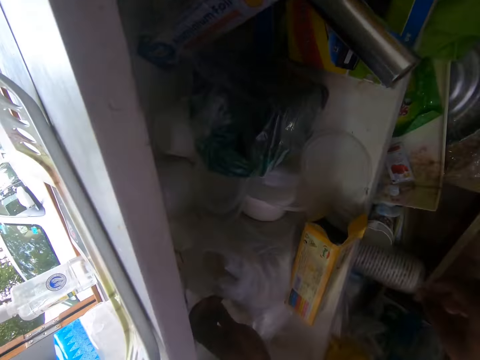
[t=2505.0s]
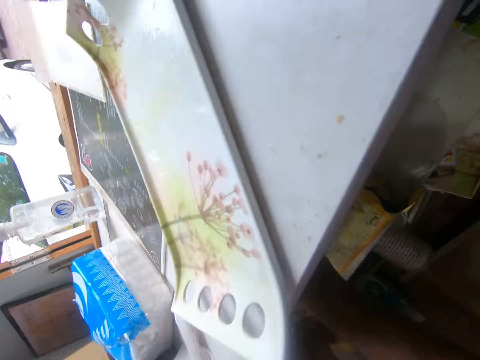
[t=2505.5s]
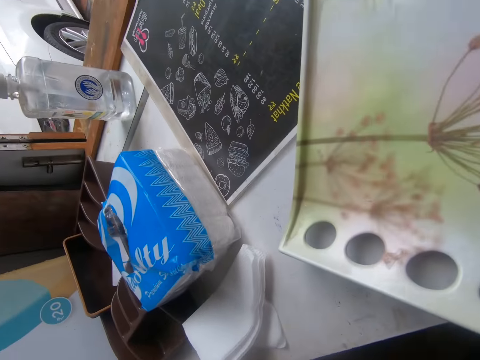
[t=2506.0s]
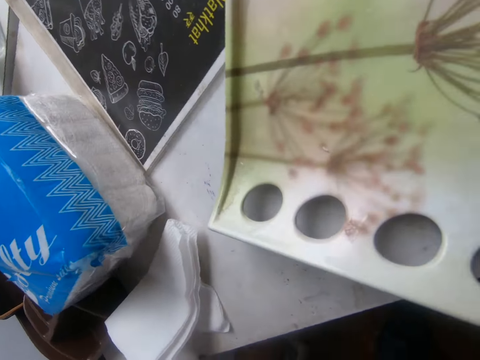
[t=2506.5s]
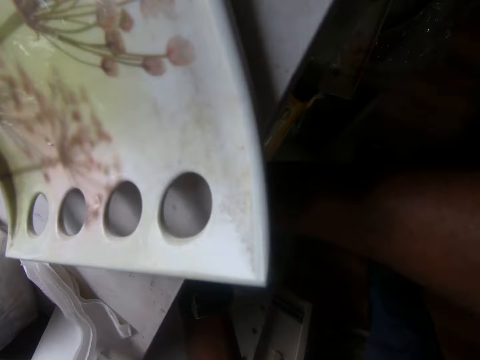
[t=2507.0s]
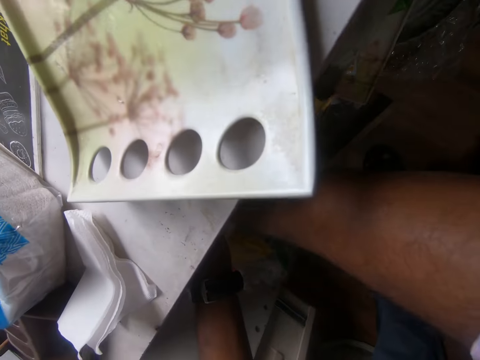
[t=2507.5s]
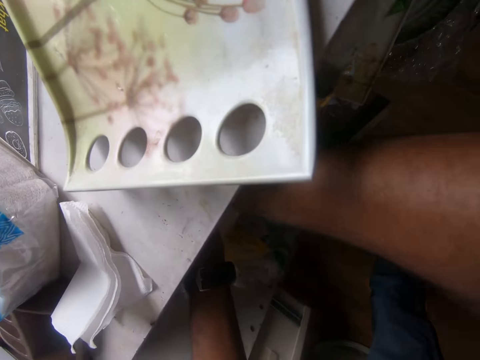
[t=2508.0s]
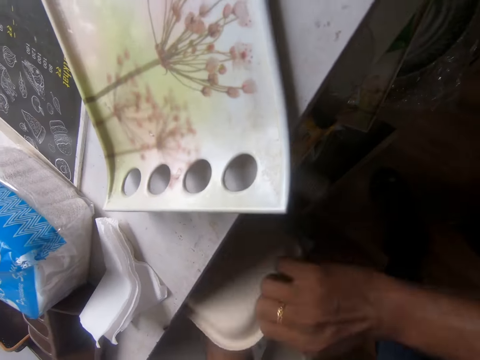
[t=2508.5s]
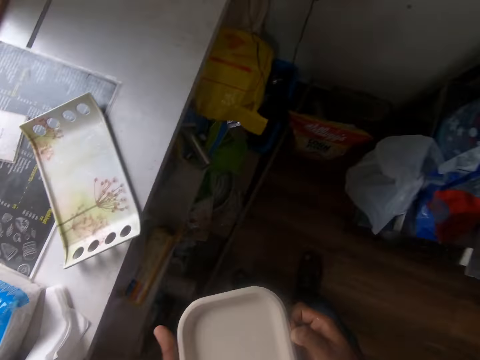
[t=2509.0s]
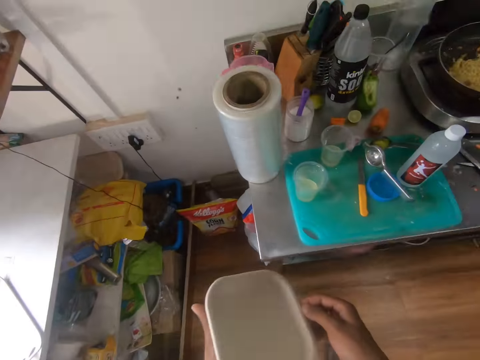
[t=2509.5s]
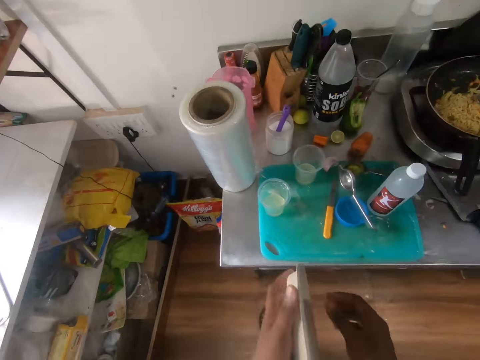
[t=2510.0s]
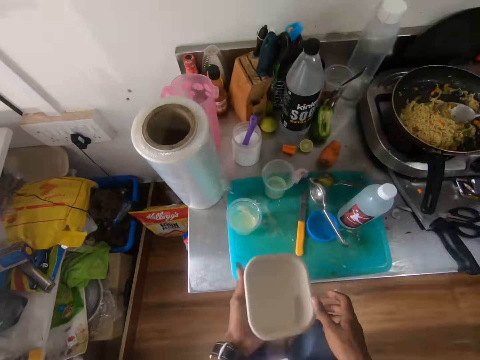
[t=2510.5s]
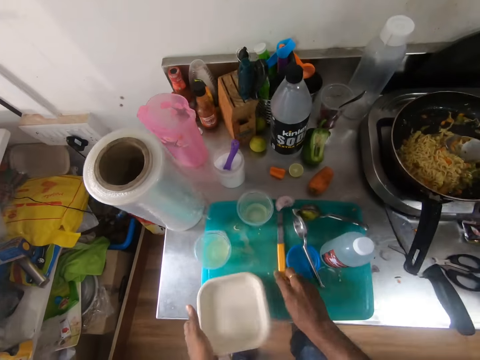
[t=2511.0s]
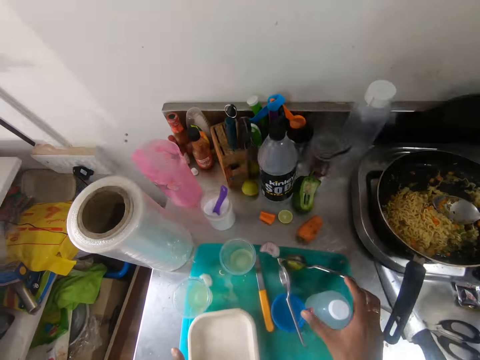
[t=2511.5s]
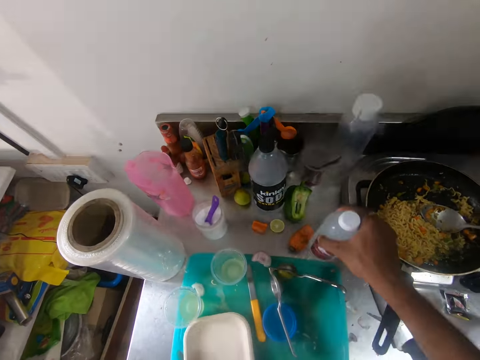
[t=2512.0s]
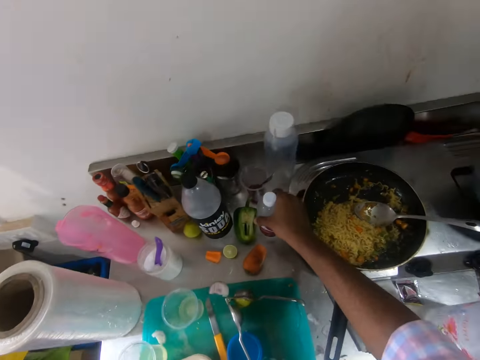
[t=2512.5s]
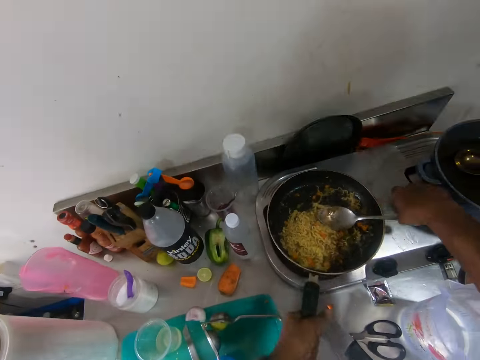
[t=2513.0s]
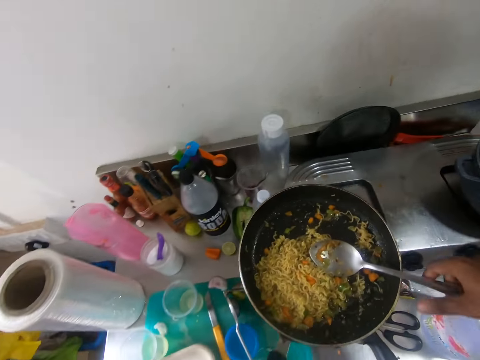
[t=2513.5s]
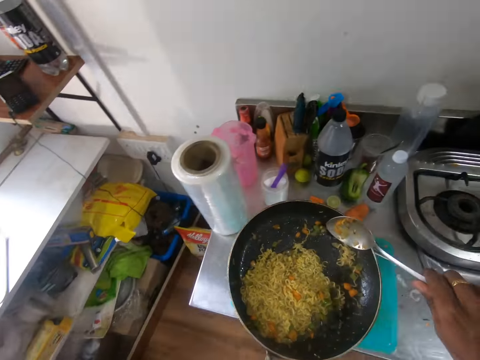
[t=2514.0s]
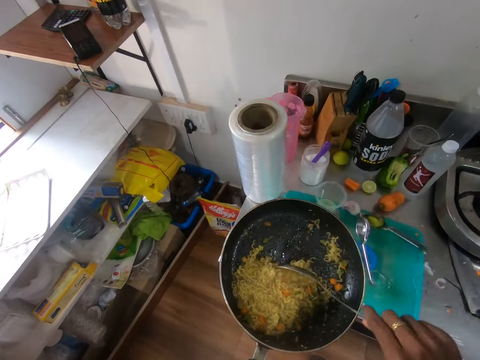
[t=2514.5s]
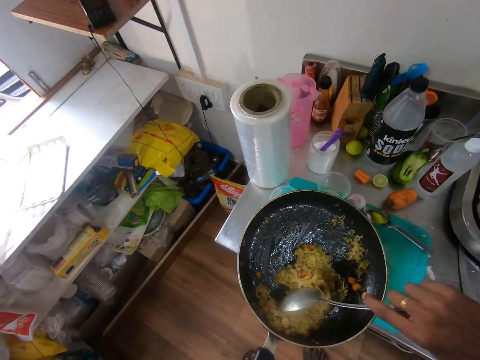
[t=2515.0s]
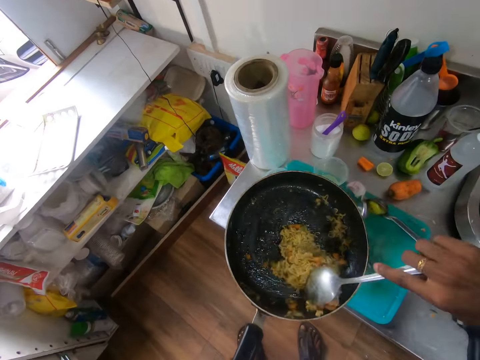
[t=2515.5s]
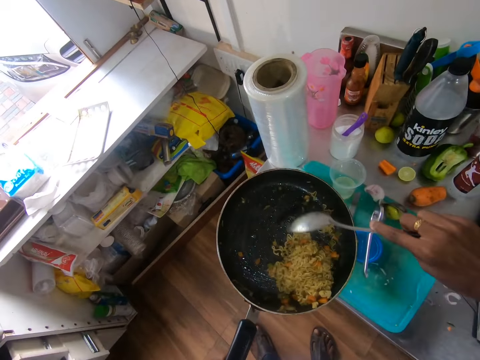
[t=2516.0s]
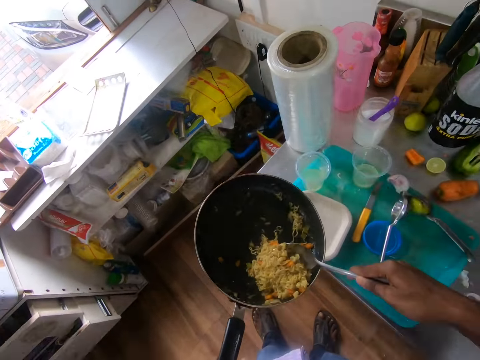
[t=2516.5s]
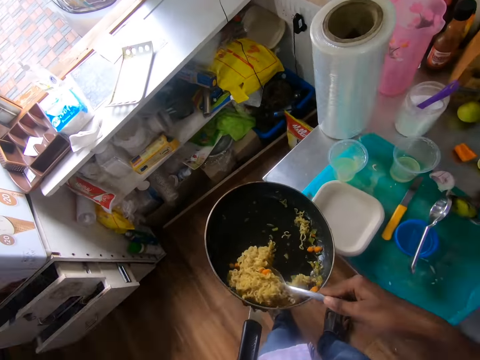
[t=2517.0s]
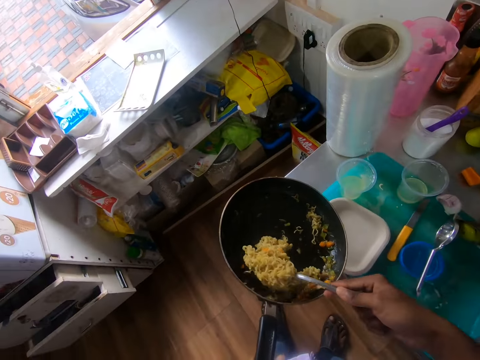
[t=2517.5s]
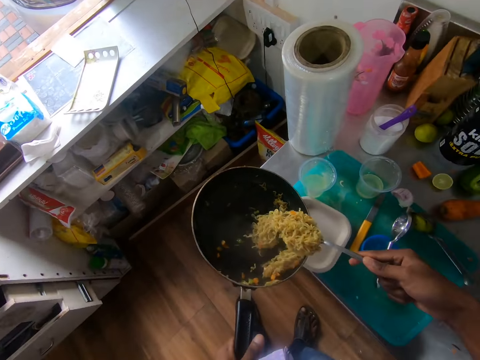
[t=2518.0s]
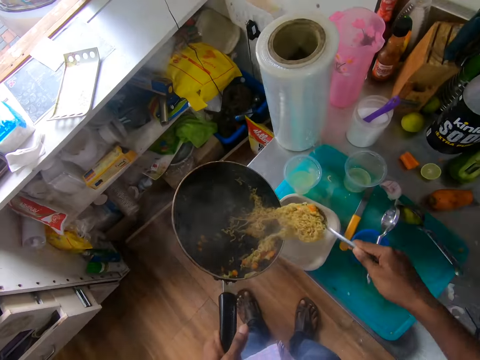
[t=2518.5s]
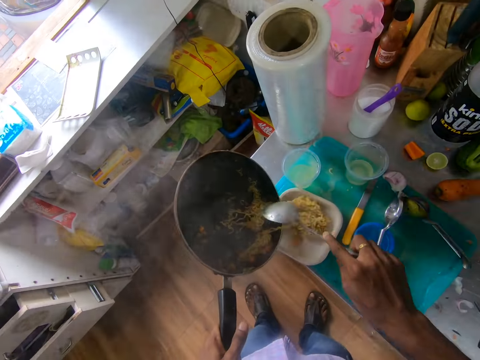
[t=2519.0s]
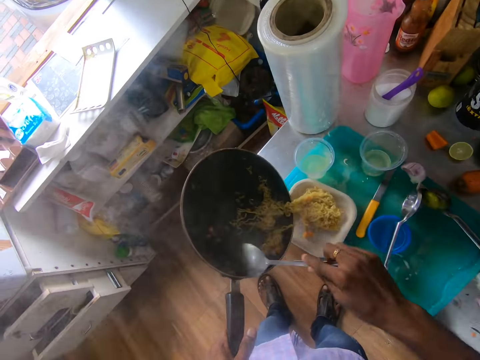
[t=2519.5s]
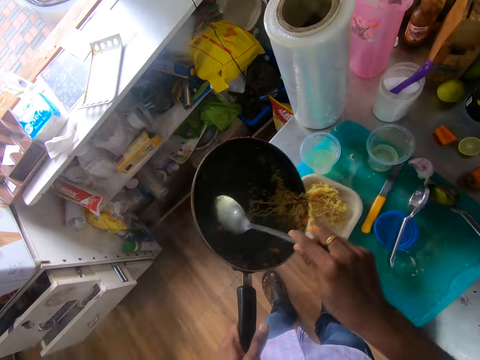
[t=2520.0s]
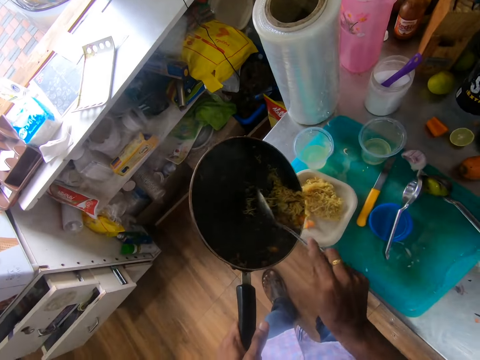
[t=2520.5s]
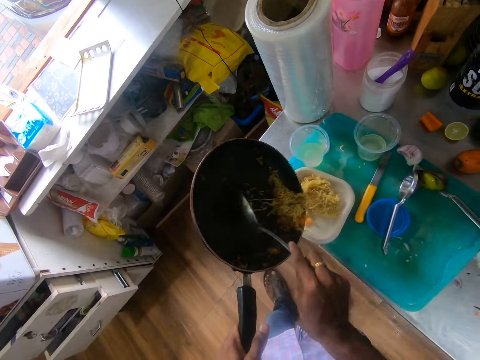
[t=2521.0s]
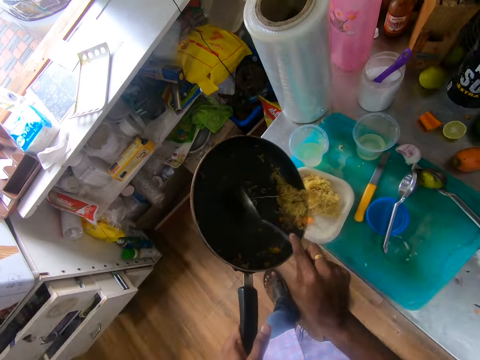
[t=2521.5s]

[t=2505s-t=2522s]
The camera wearer grabs a disposable plate from the shelf with his right hand. He places the disposable plate on the chopping board with his left hand. He moves the knife on the chopping board with his right hand. He picks up the bottle of water from the chopping board with his right hand. He drops the bottle of water on the slab with his right hand. He picks up the frying pan from the cooker with his left hand. He grabs the spoon in the frying pan with his right hand. He gathers the noodles in the frying pan with the spoon in his right hand. He takes noodles from the frying pan with the spoon in his right hand. He pours the noodles on the disposable plate with the spoon in his right hand. He gathers the noodles in the frying pan with the spoon in his right hand.

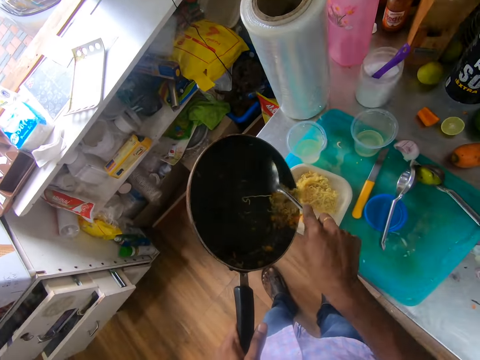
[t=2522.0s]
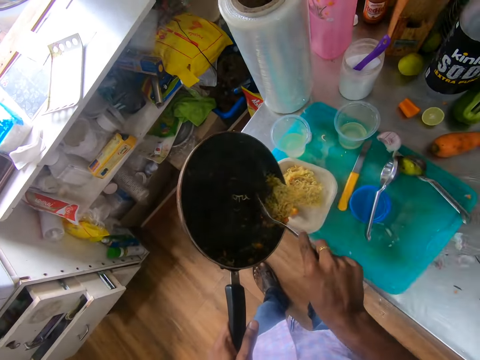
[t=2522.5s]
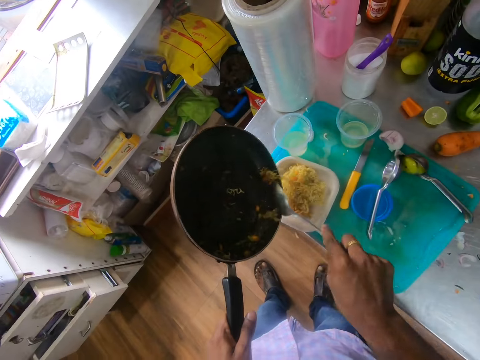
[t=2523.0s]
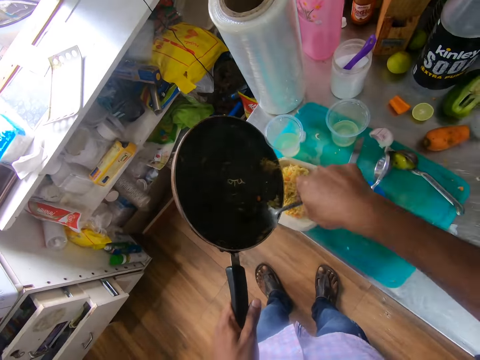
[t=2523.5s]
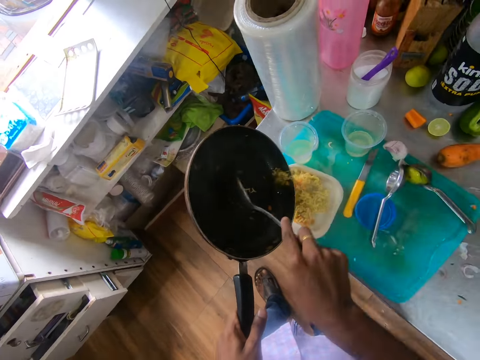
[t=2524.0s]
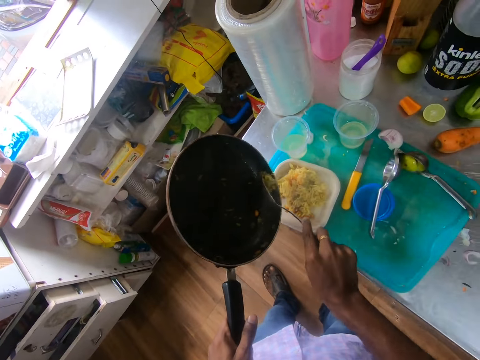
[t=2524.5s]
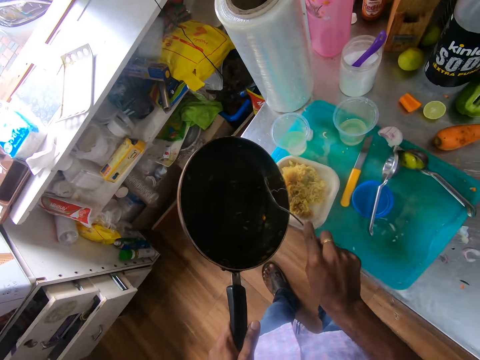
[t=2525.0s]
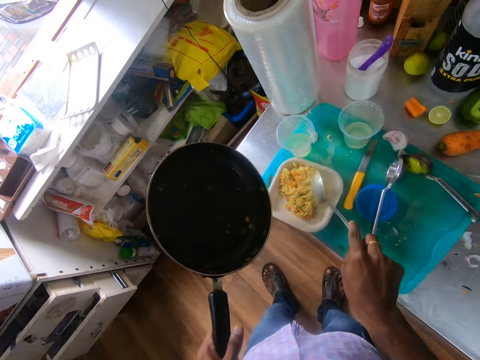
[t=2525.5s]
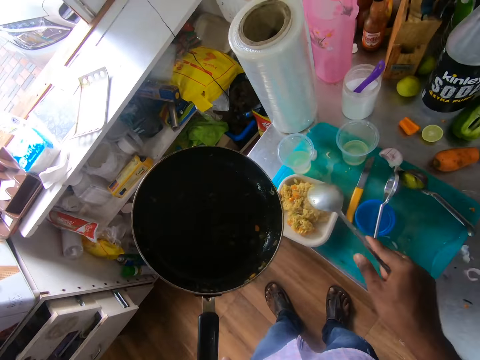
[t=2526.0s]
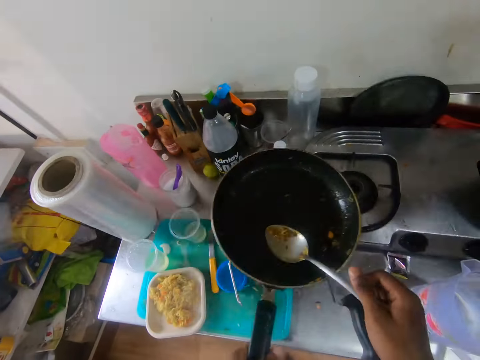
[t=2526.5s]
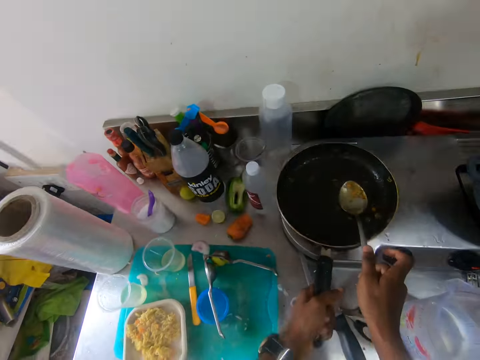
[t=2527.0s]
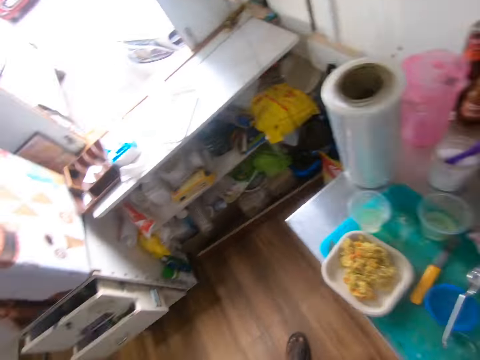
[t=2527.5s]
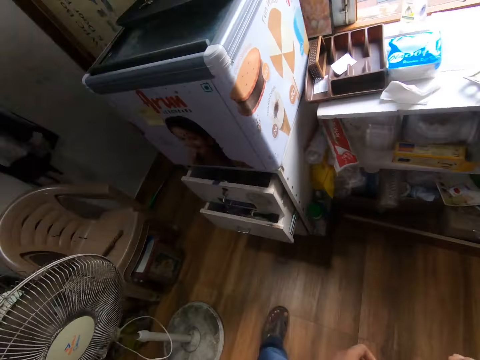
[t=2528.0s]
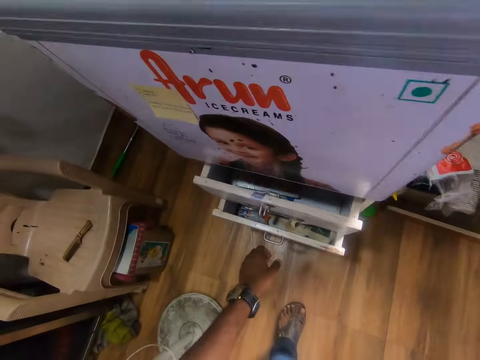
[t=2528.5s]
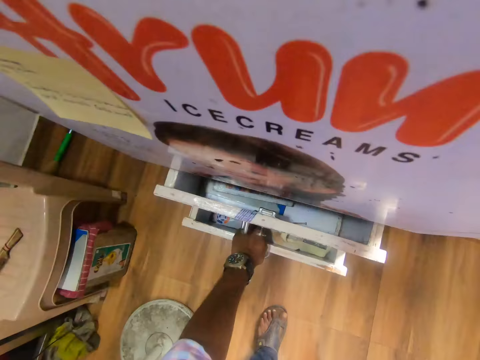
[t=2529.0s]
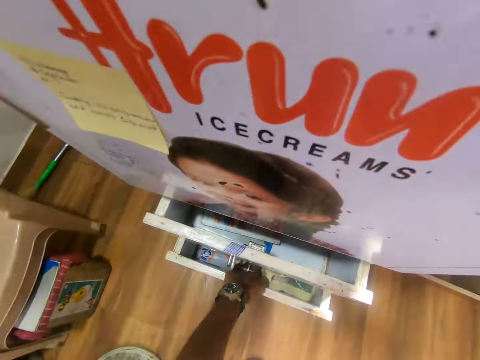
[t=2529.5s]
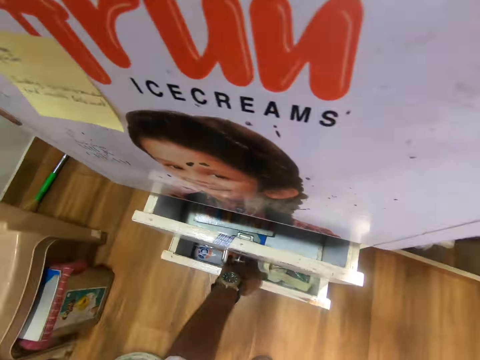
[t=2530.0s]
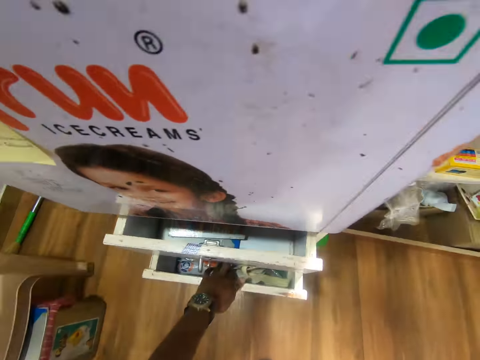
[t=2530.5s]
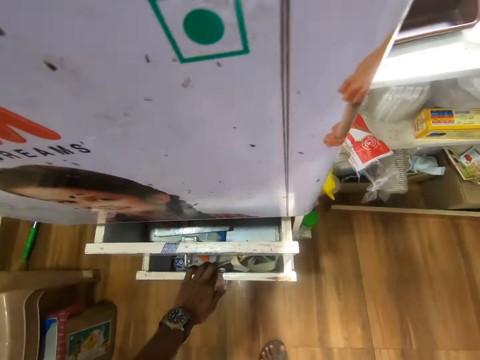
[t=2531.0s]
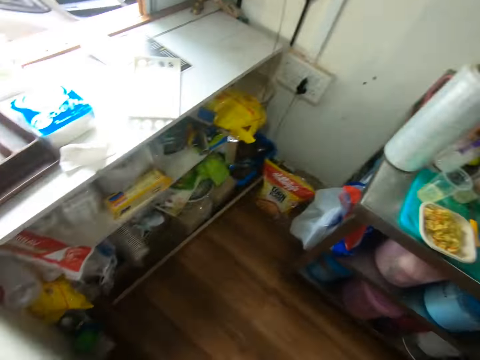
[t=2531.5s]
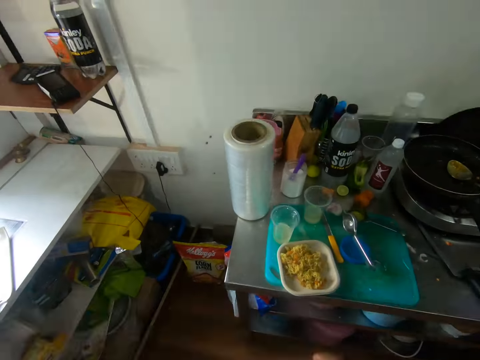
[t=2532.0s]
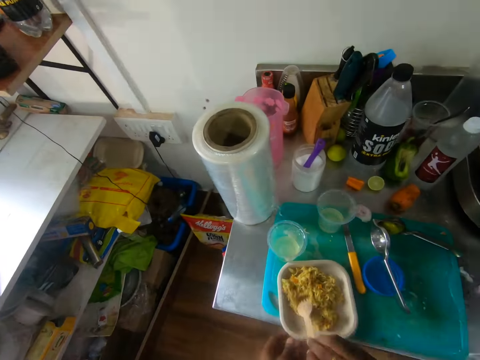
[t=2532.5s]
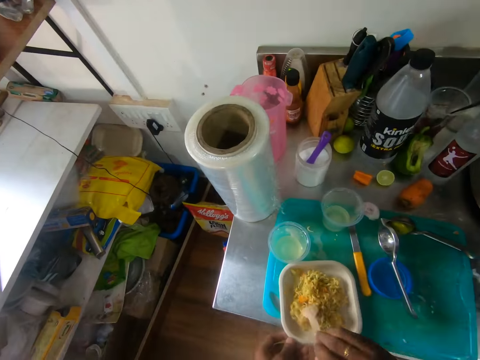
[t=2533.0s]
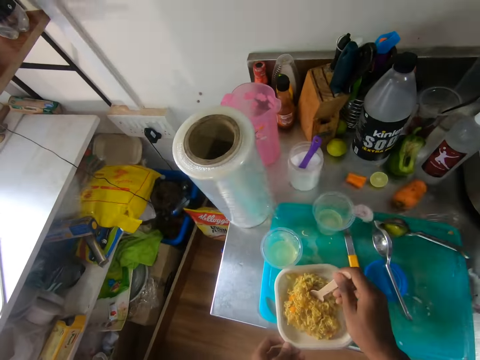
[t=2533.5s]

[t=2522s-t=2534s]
The camera wearer pours the noodles into the disposable plate with the spoon in his right hand. He spreads the noodles on the disposable plate with the spoon in his right hand. He places the spoon in the frying pan with his right hand. He drops the frying pan on the cooker with his left hand. He looks around the cafe. He touches a paper in a drawer with his left hand. He spreads the noodles on the disposable plate with a fork in his right hand.
